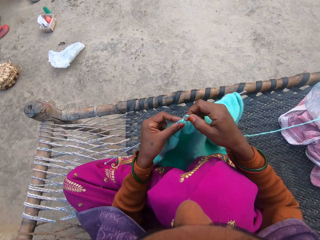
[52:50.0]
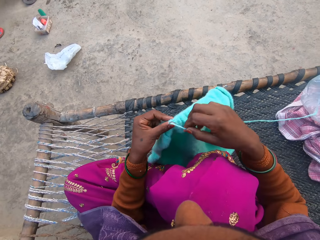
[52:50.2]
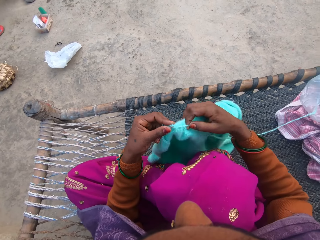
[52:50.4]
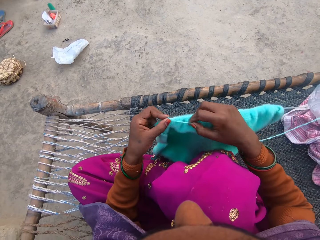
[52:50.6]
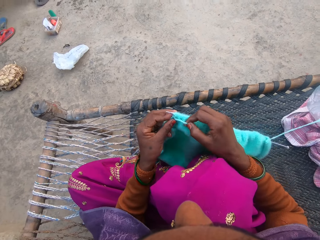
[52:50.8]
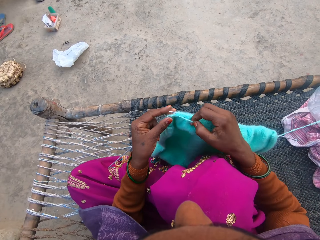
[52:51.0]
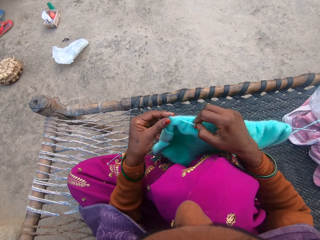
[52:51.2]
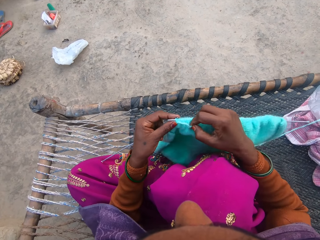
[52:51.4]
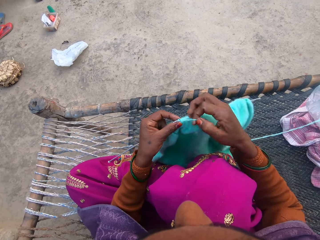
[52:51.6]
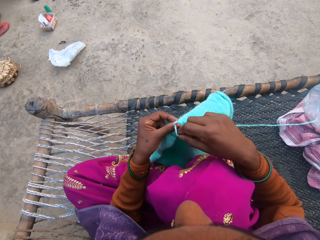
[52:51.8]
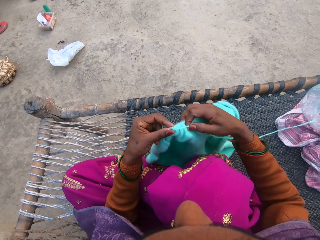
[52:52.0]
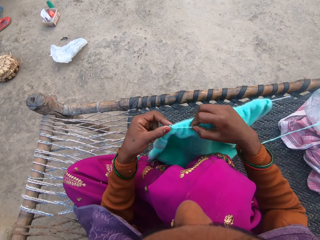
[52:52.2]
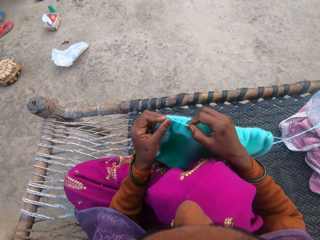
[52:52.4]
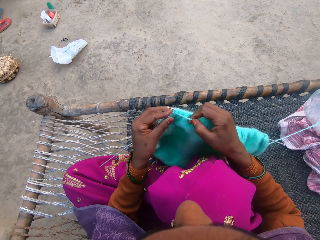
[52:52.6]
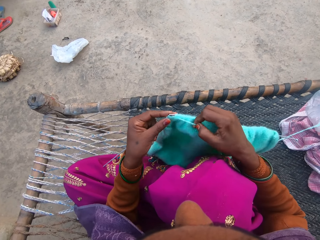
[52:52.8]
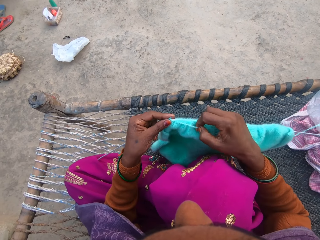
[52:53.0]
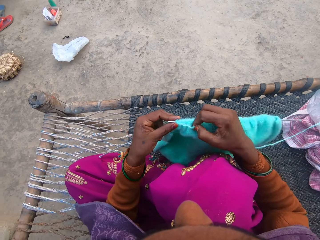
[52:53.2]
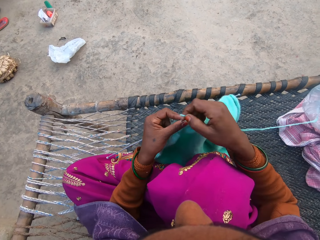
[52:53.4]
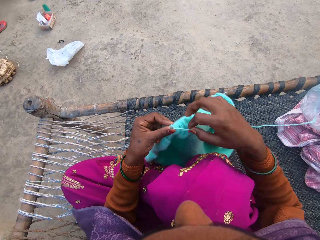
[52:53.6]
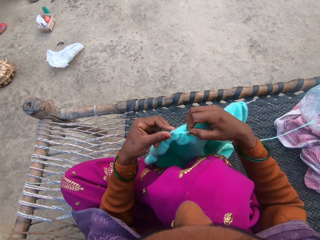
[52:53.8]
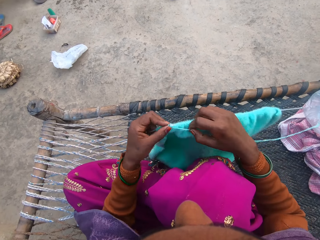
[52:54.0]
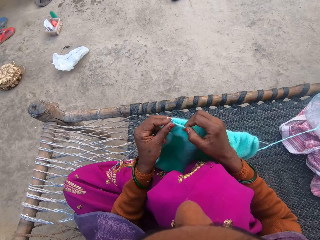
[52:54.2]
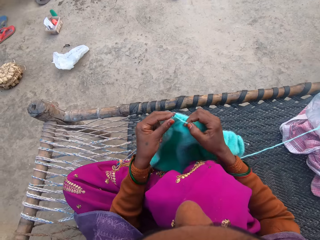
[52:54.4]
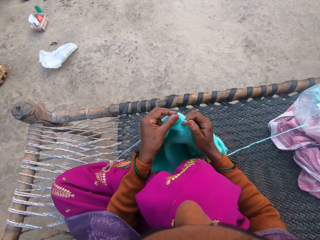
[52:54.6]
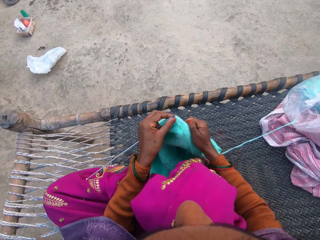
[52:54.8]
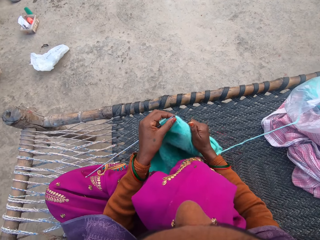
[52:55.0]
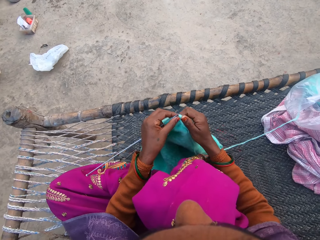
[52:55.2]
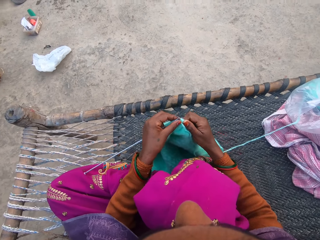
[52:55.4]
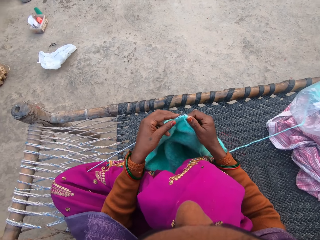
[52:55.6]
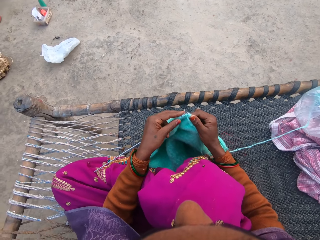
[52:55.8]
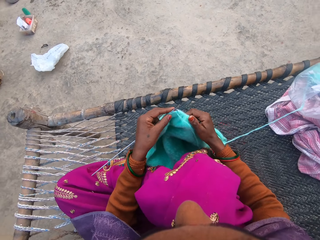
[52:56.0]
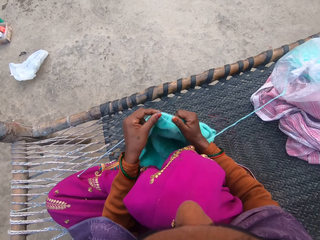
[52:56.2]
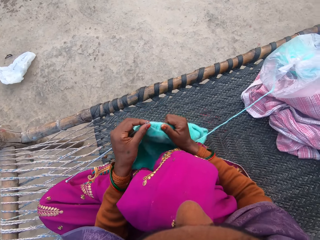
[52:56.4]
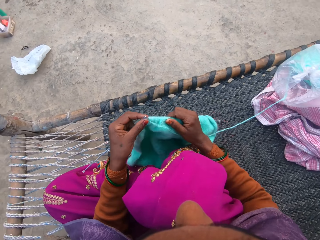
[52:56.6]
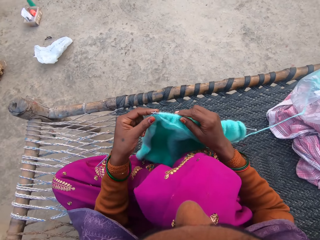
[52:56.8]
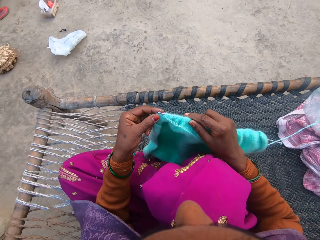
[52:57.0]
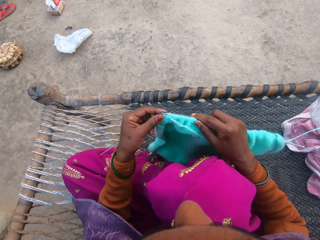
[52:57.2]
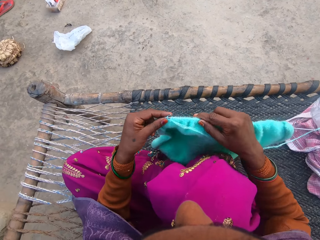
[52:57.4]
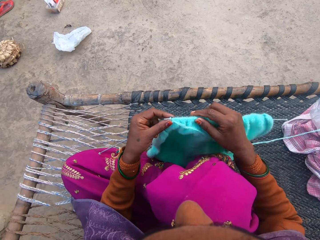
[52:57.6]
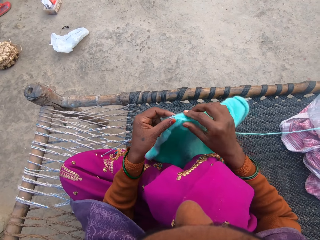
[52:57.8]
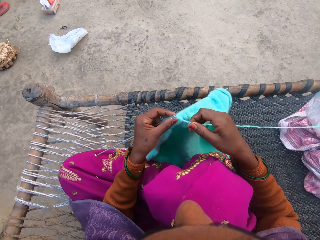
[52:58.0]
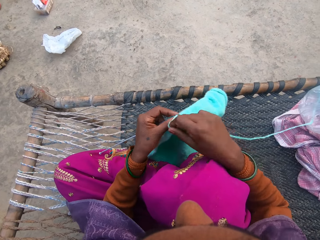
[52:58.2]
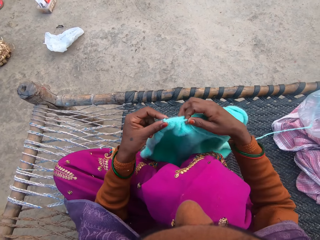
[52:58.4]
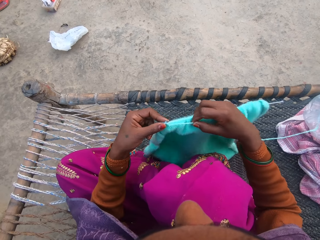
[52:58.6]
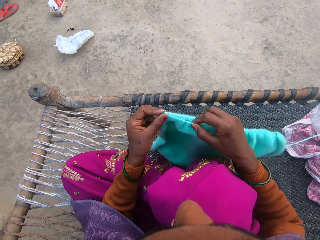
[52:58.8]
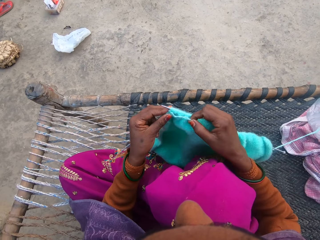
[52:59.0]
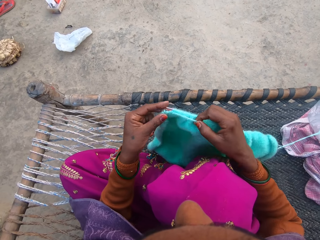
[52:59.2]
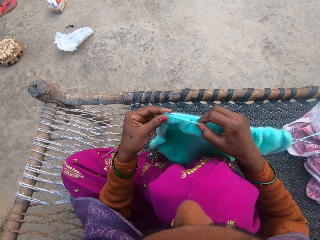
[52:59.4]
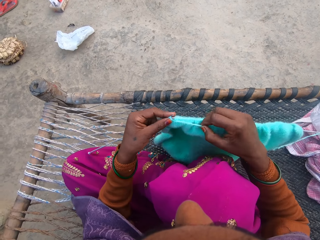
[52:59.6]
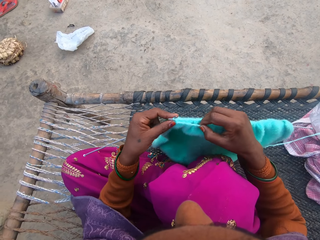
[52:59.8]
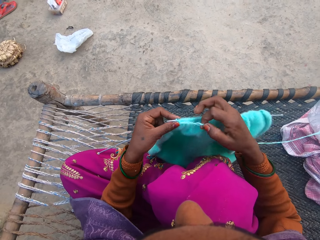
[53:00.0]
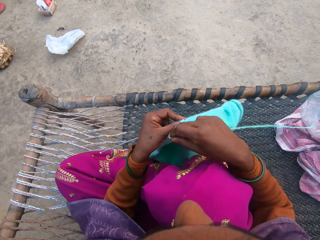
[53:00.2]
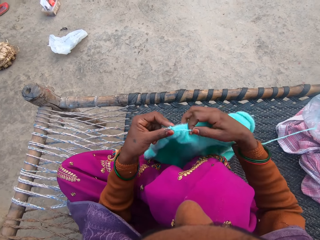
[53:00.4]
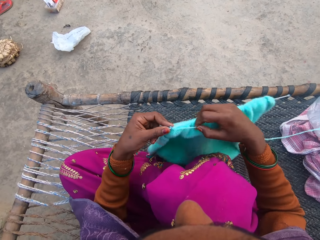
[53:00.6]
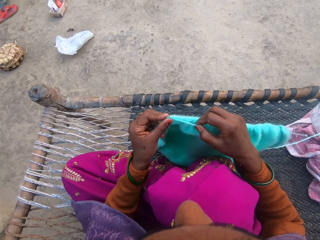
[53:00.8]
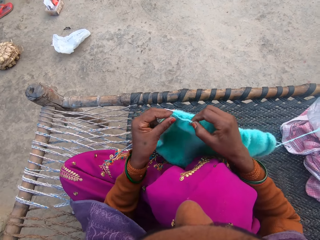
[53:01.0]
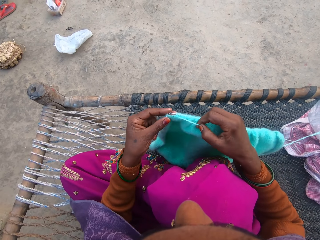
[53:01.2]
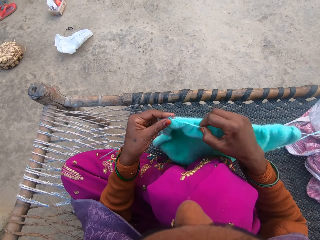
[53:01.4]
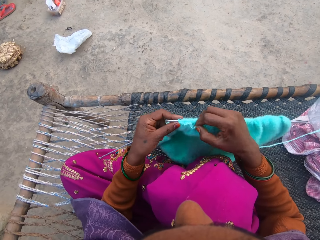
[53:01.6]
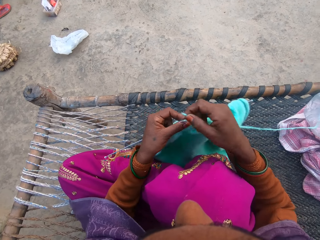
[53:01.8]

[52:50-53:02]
The camera wearer adjusts the sweater on the needle. They pull a fabric. They knit the sweater with the pair of needles and the yarn.

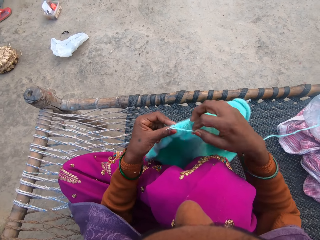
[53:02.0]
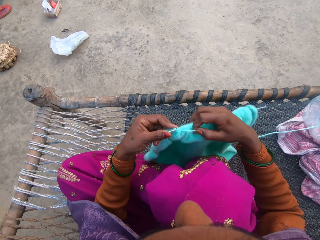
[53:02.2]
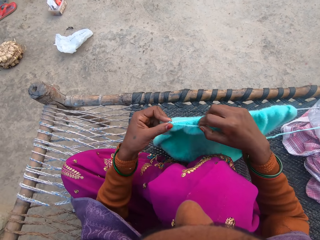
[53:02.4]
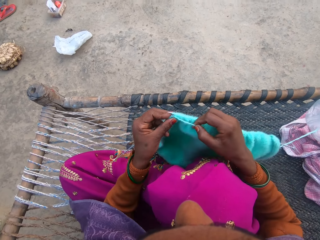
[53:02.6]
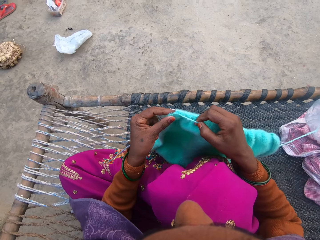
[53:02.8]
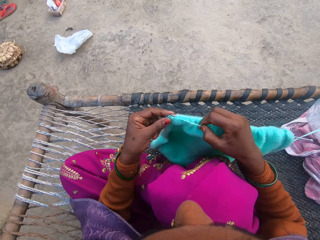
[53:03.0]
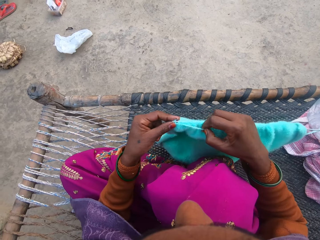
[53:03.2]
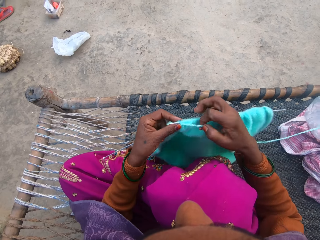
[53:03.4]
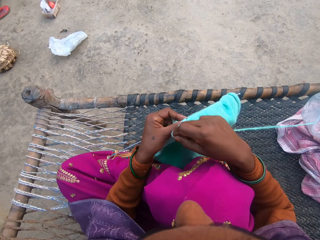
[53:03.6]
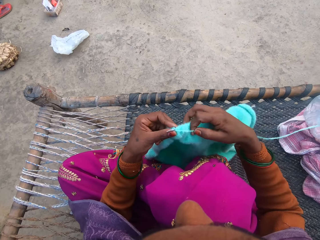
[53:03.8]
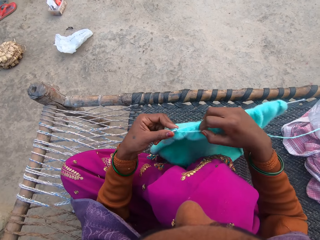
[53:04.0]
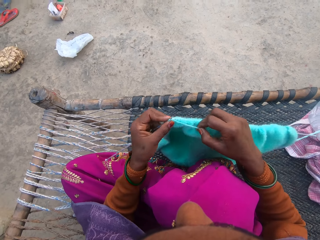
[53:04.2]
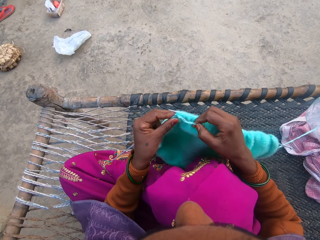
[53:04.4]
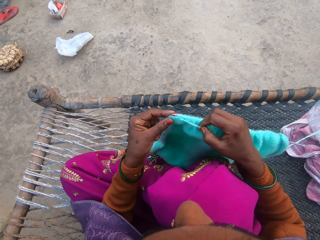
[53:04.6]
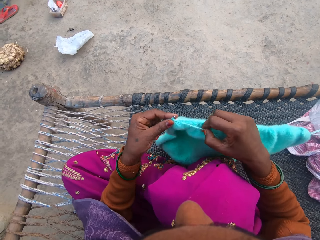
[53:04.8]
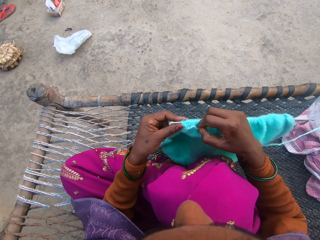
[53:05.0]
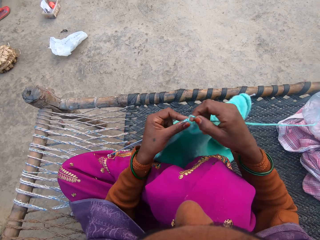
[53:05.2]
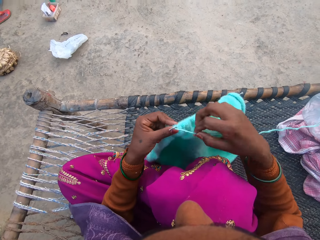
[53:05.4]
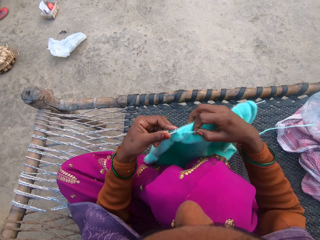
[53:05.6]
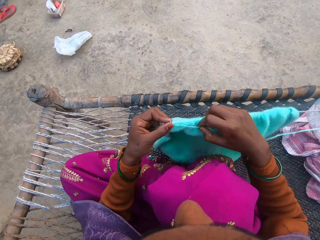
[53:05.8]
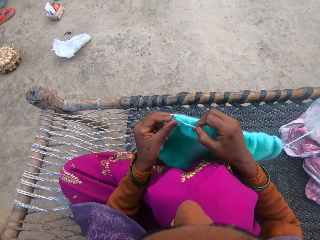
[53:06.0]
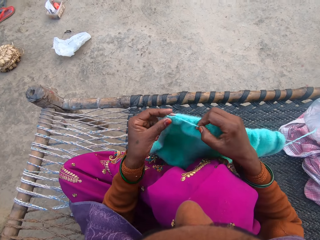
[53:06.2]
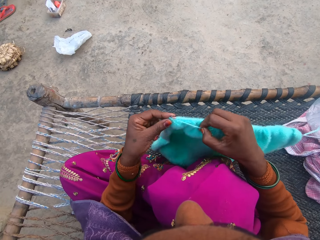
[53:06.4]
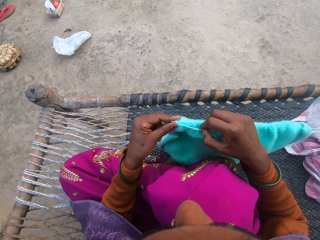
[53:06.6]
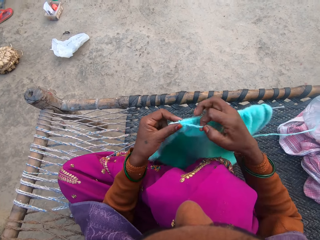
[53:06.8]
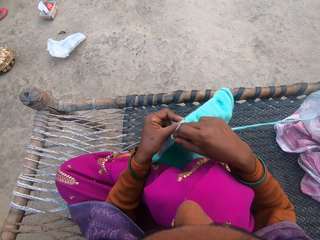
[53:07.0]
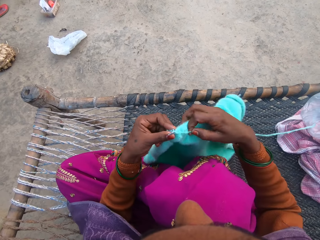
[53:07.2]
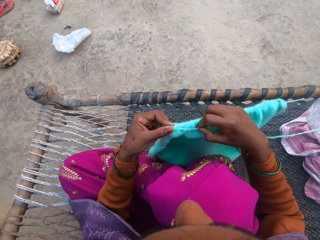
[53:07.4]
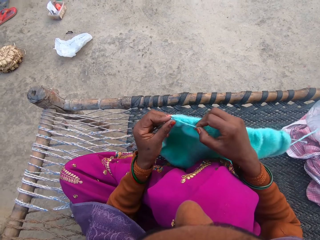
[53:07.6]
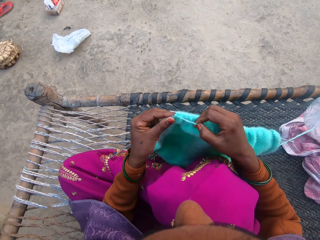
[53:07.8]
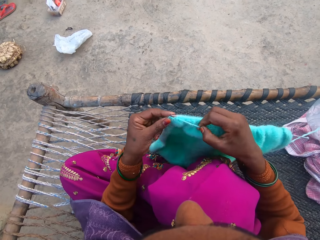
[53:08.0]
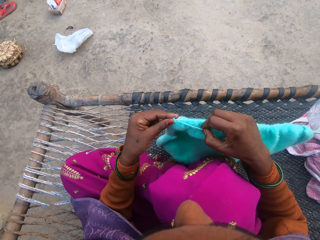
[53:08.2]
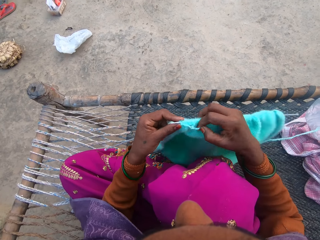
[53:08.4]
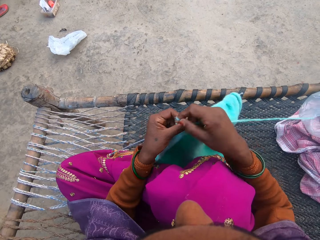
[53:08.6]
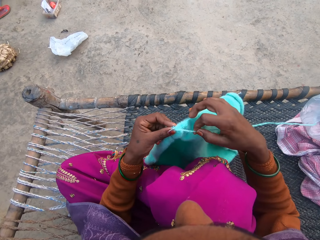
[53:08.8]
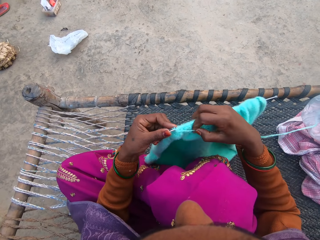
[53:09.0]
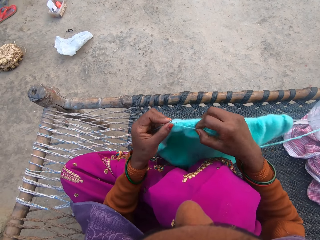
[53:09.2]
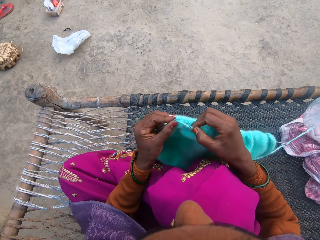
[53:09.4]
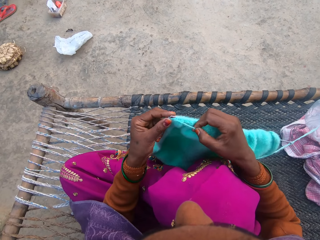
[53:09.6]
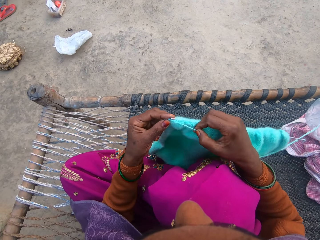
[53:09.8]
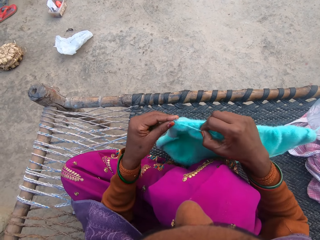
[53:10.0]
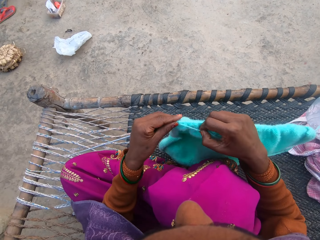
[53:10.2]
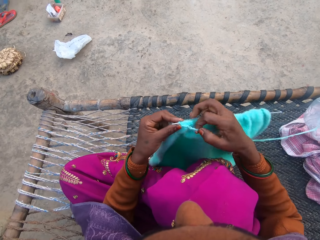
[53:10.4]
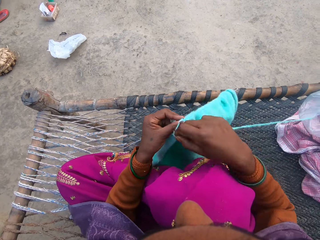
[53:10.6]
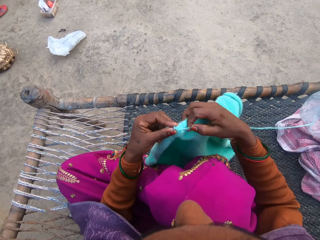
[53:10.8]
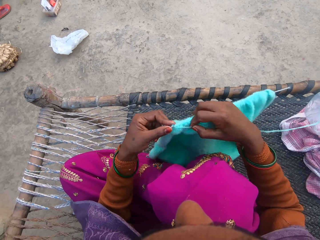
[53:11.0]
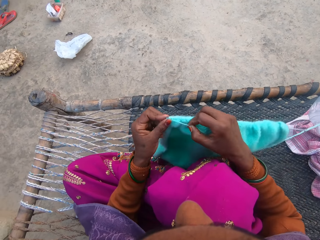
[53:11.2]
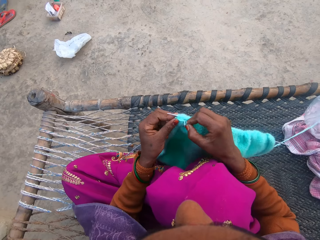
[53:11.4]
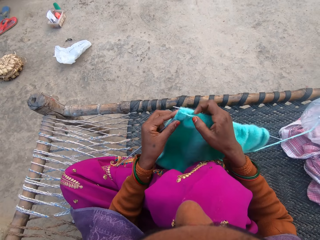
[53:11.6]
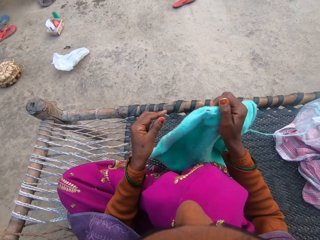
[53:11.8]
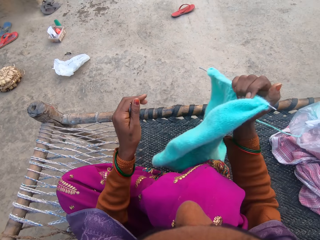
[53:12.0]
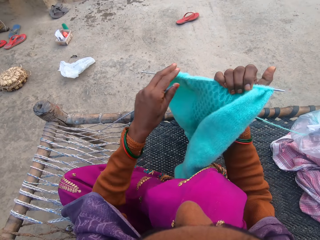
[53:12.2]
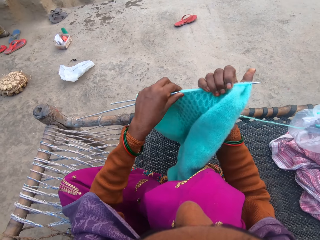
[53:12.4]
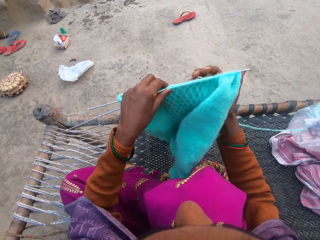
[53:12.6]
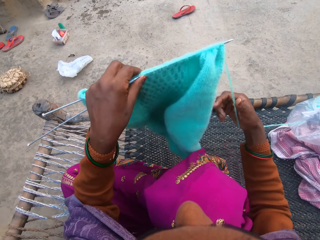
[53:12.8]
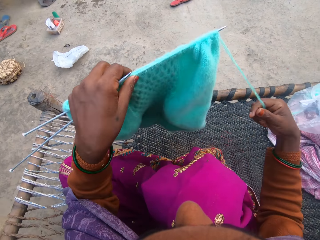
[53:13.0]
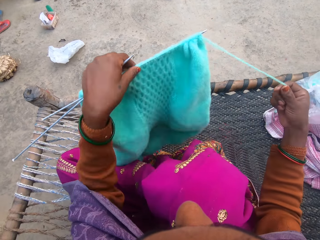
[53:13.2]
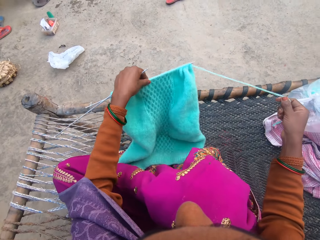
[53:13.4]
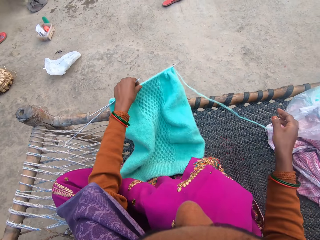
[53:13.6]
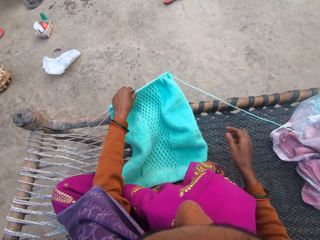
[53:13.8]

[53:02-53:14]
The camera wearer turns a fabric. They drop the sweater on the work surface.
